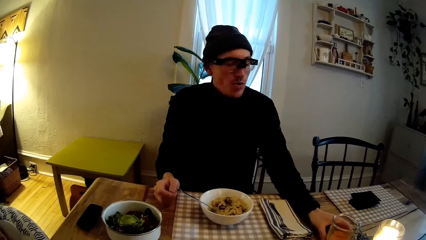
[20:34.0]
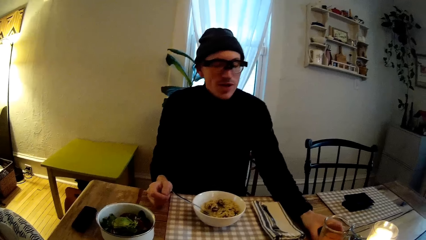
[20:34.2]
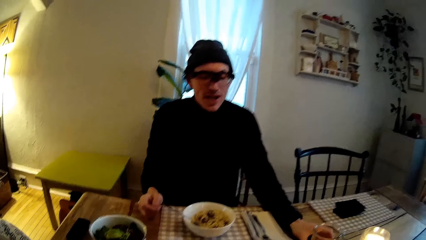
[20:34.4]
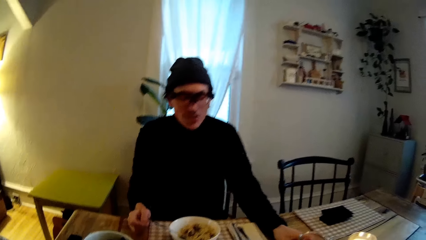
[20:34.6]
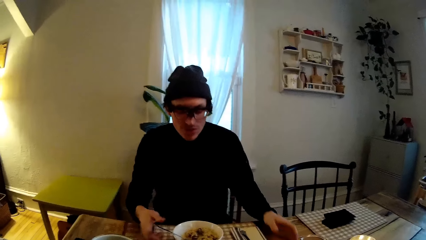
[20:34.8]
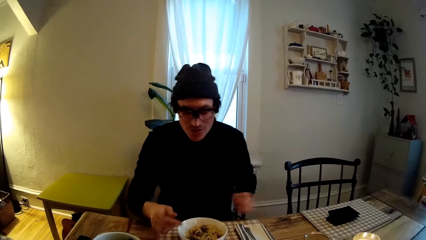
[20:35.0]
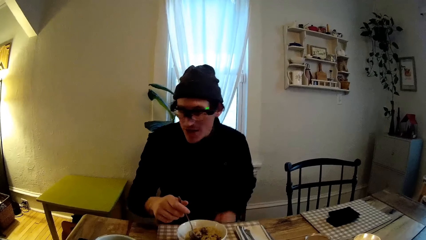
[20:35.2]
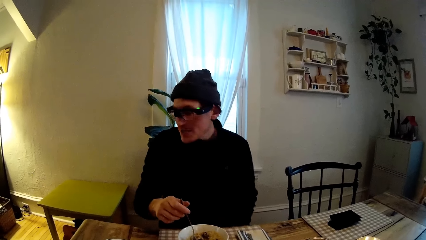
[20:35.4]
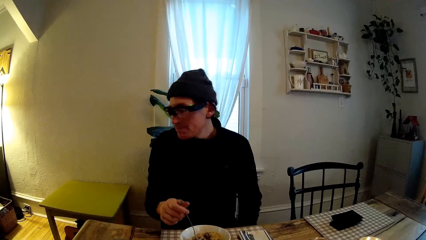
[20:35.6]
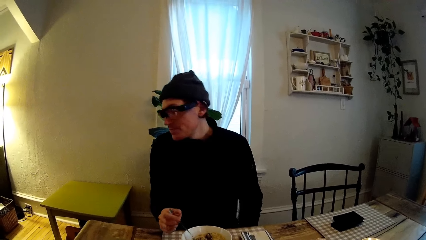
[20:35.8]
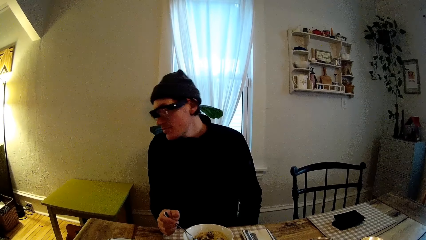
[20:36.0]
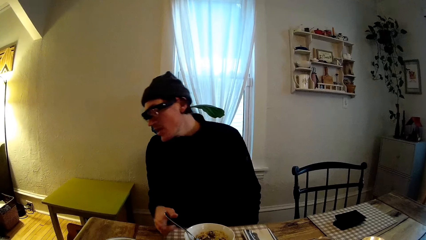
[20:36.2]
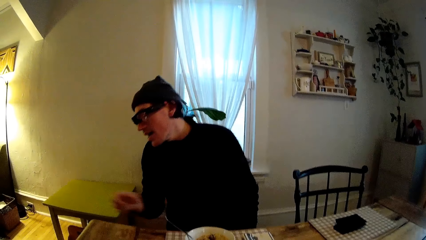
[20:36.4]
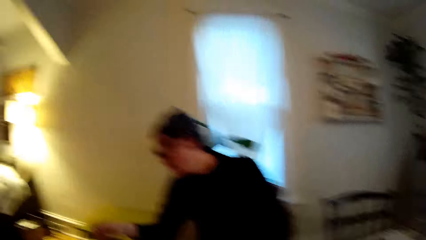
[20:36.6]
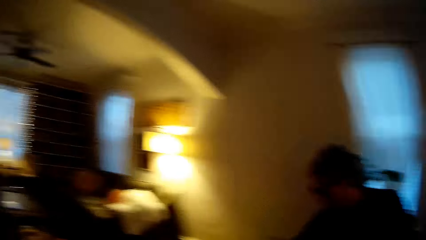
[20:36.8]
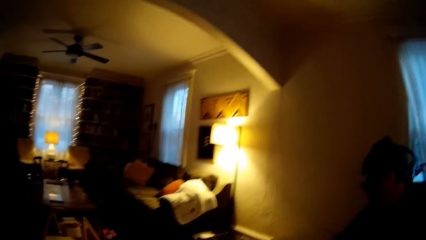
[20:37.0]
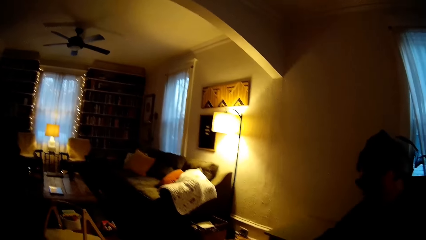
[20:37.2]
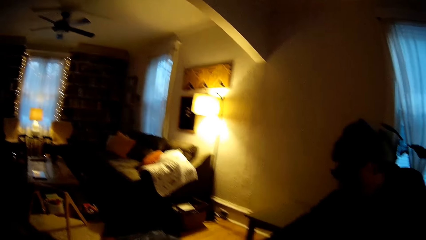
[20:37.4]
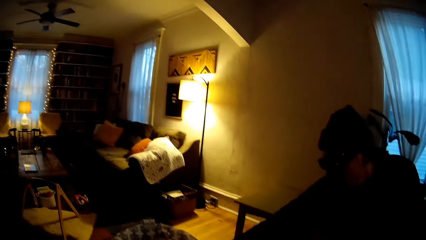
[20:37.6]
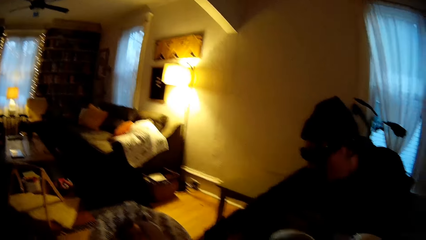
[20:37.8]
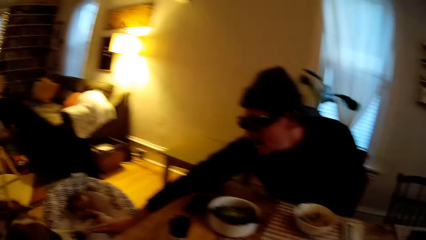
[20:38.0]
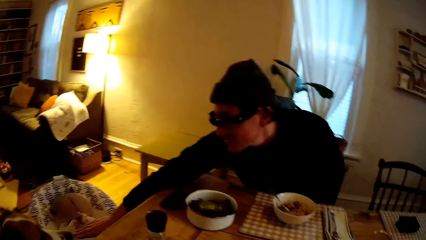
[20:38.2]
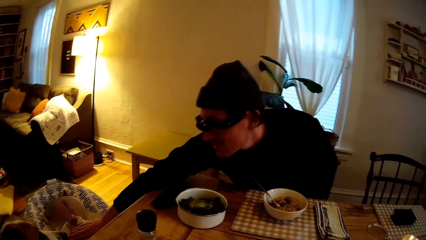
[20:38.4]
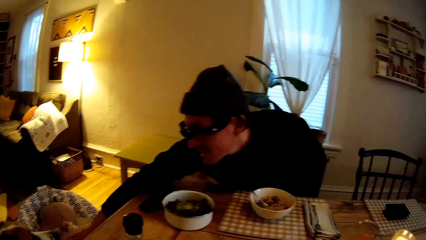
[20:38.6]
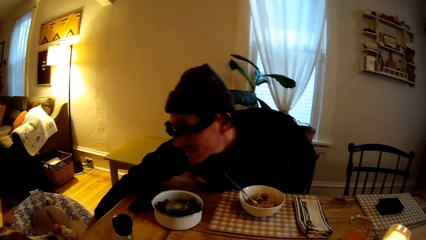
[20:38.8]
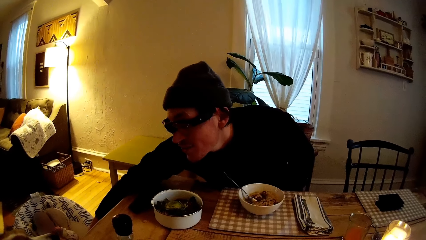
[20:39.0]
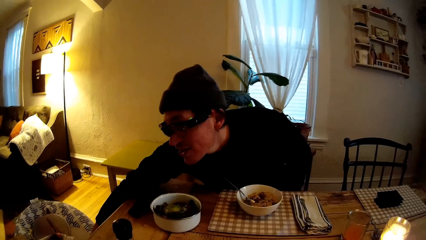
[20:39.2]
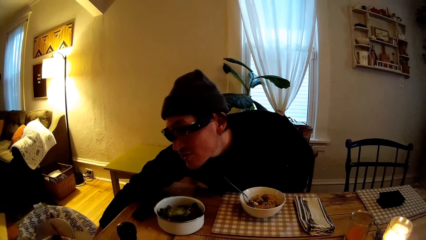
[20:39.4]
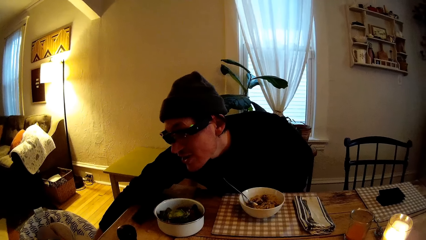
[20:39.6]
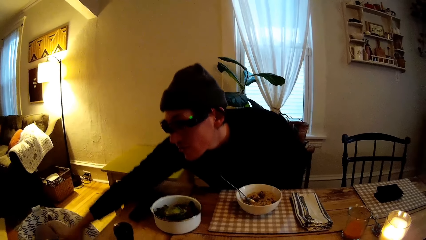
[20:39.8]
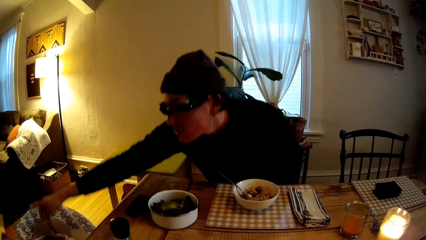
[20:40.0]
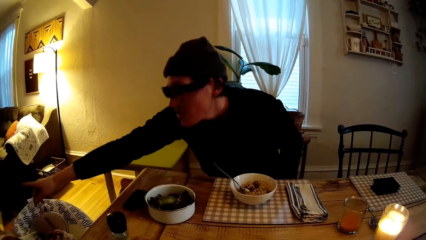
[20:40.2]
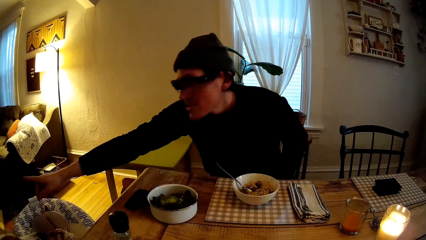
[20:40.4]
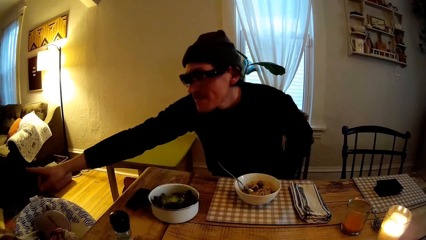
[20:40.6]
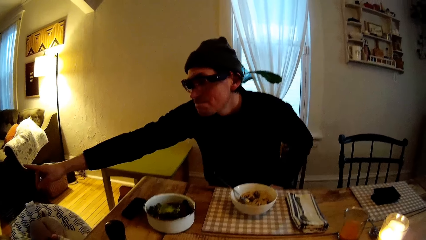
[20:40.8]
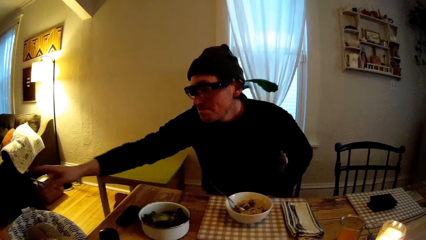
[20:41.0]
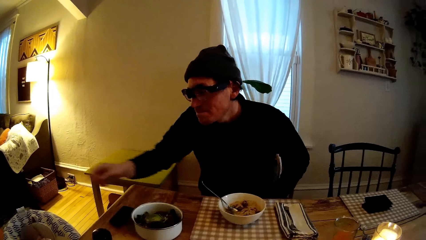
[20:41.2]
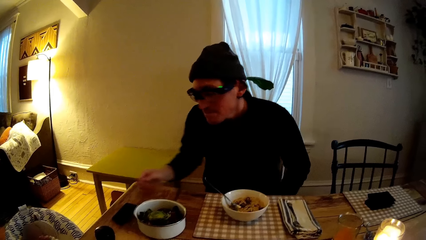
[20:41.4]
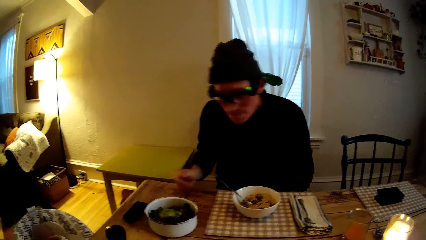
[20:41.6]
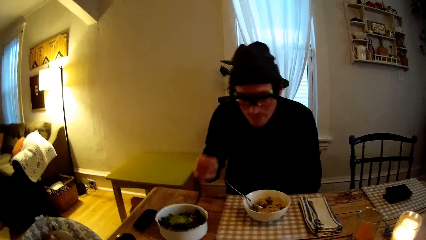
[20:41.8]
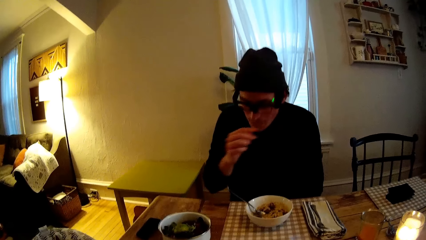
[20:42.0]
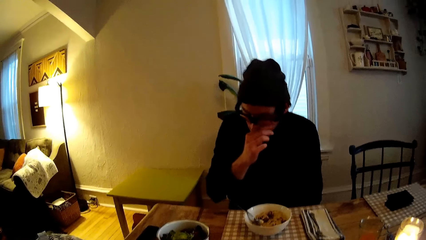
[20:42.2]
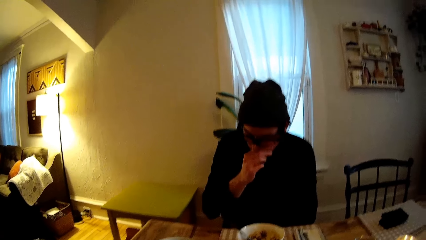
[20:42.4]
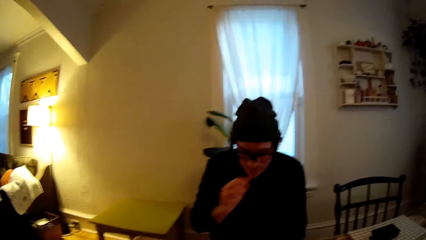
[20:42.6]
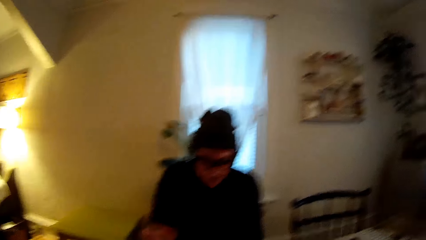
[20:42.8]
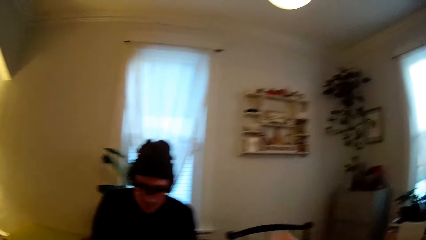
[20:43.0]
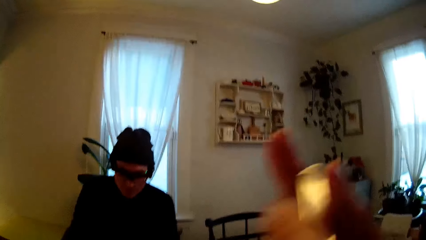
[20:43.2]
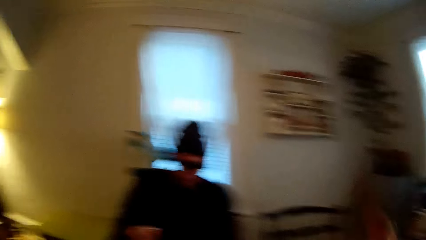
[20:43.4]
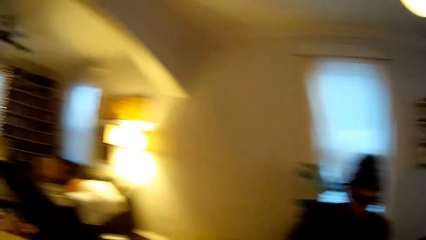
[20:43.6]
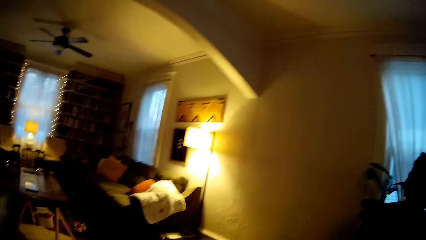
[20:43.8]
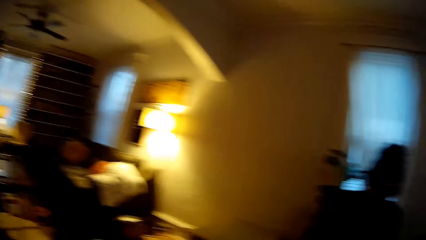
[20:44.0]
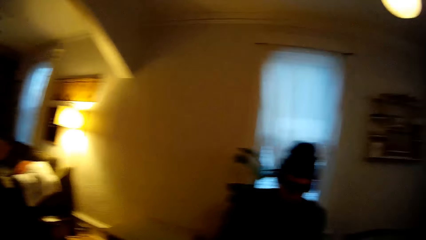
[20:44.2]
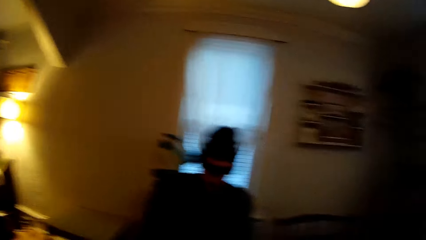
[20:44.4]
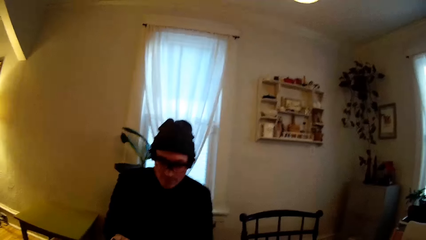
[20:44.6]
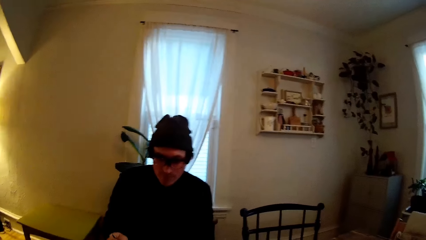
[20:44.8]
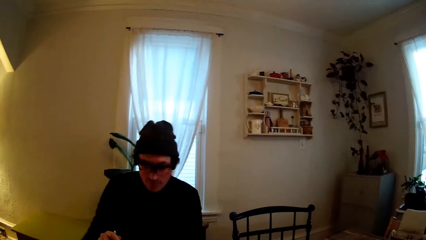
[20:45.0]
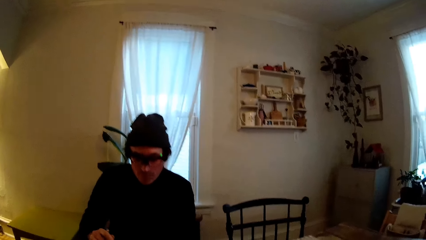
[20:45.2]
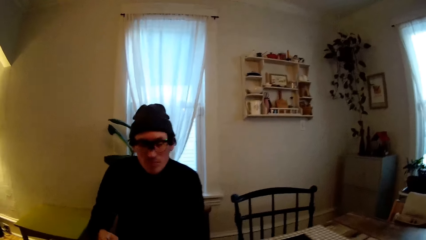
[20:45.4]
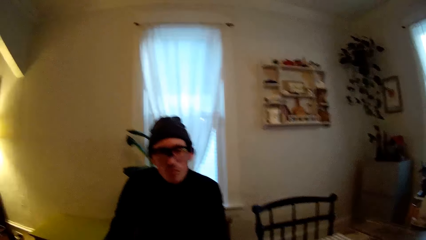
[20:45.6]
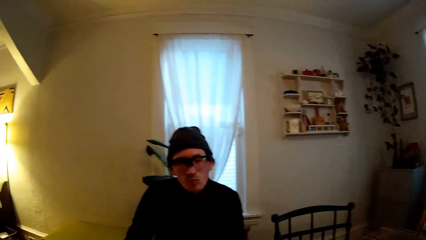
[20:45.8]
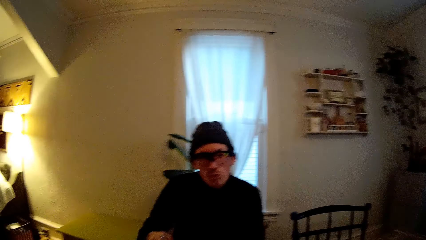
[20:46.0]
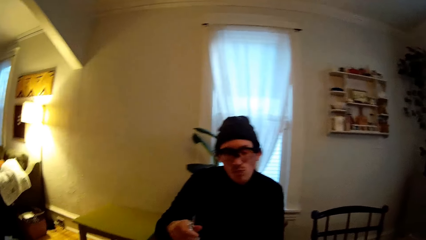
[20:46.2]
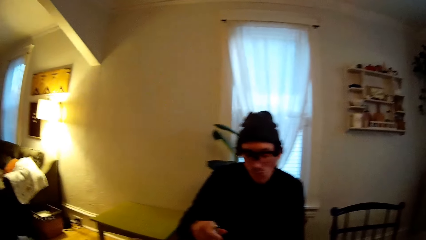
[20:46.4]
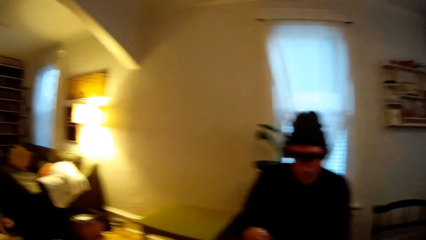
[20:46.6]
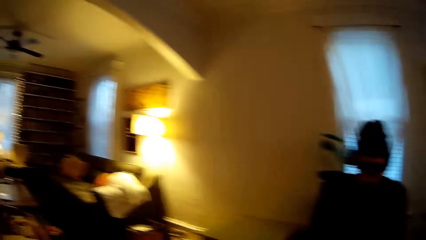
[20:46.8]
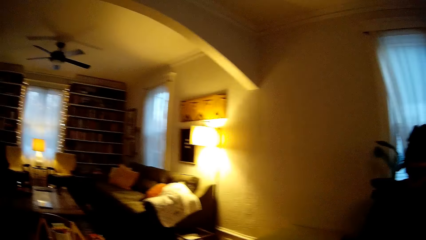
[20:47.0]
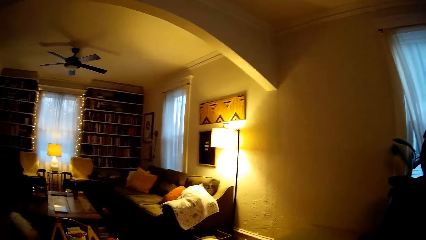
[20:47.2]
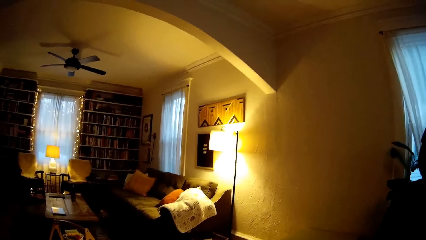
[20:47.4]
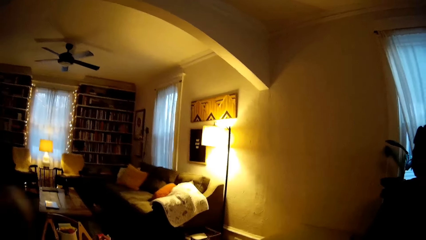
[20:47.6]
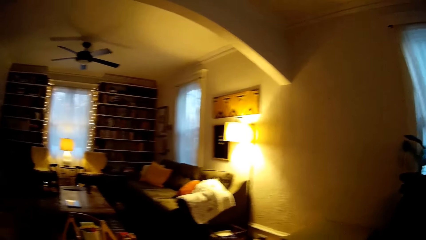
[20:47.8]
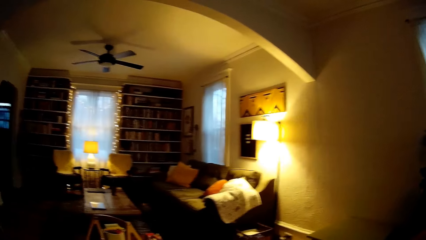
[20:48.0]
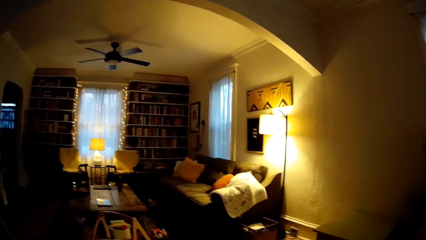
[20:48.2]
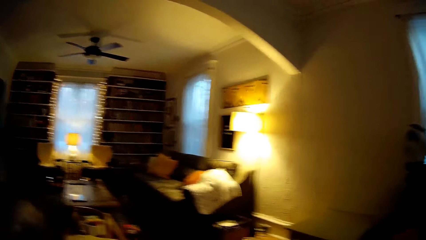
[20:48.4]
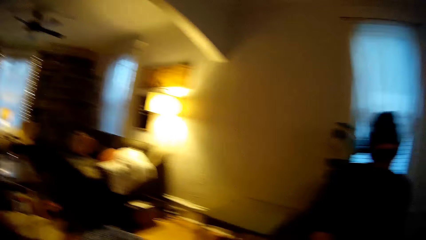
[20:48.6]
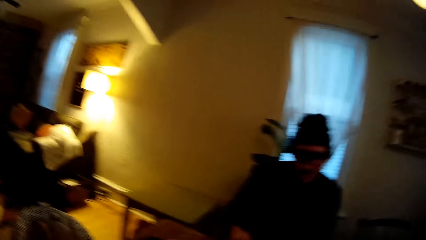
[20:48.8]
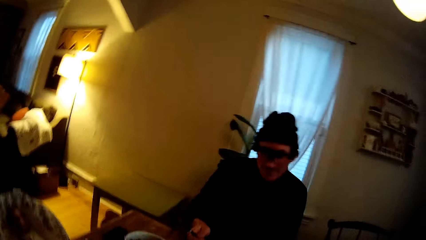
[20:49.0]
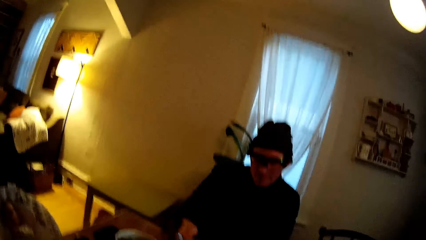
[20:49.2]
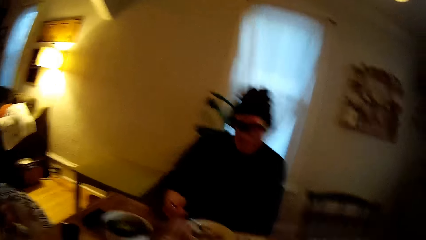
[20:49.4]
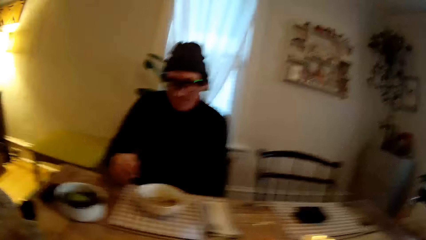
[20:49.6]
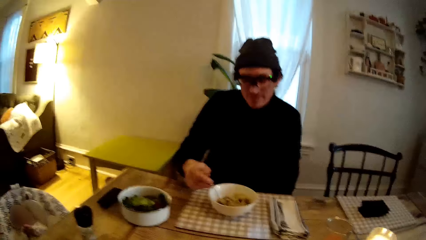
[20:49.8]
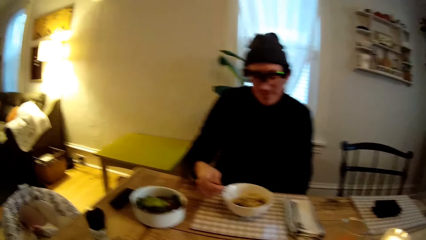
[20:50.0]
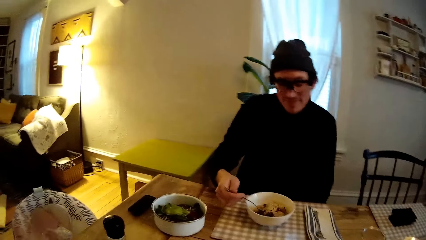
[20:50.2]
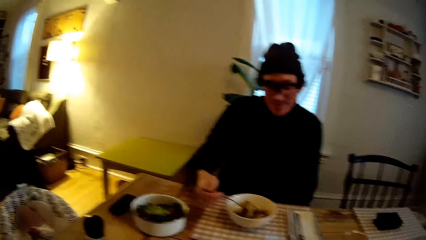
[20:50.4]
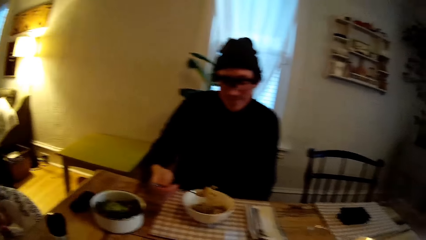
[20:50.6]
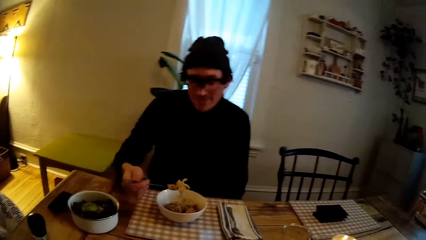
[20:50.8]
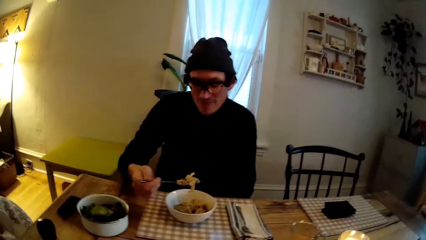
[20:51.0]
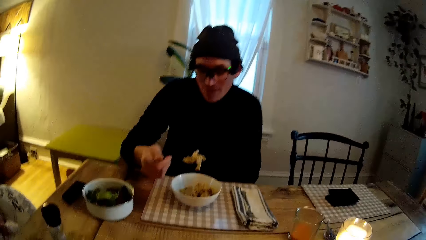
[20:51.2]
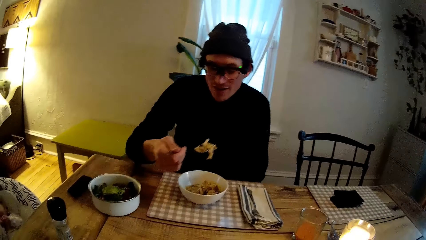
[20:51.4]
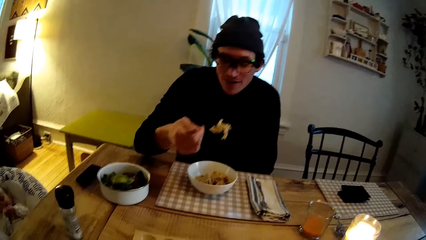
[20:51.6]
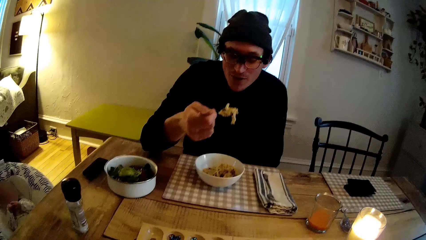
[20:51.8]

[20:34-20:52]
A man checks on the baby. He touches the baby with his right hand. The baby sits on a rocker chair. The man touches his chin. The camera wearer eats. The baby sits on a rocker chair. The man scoops food with the spoon.
